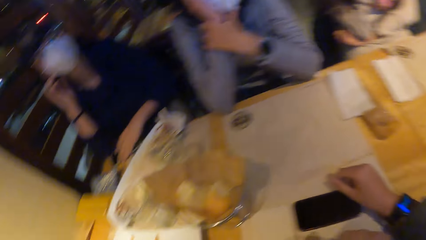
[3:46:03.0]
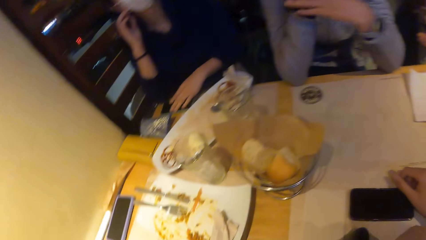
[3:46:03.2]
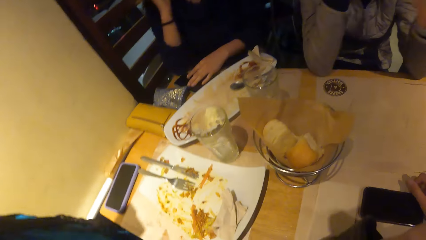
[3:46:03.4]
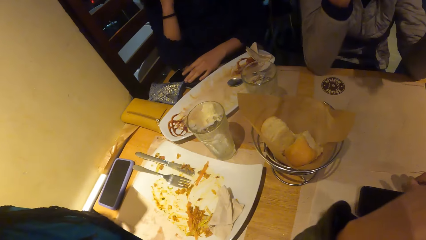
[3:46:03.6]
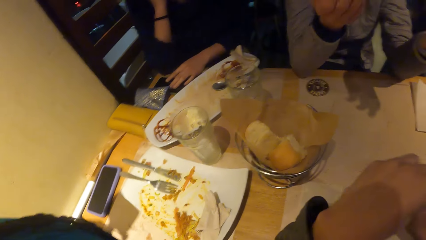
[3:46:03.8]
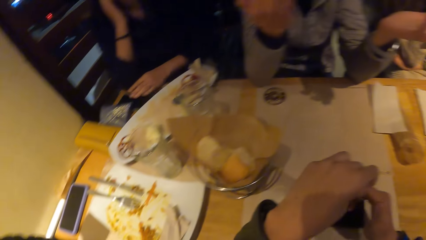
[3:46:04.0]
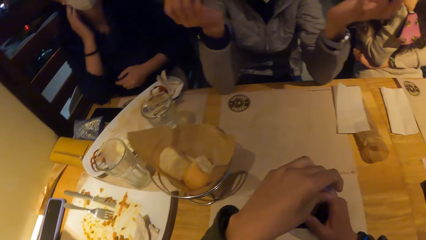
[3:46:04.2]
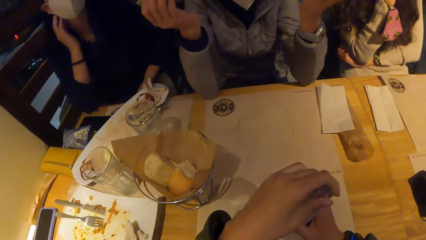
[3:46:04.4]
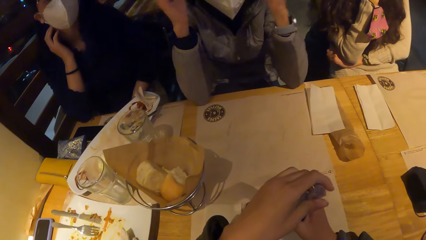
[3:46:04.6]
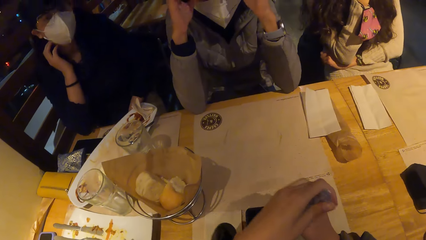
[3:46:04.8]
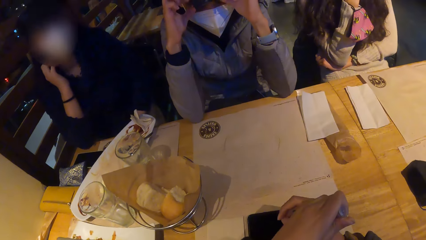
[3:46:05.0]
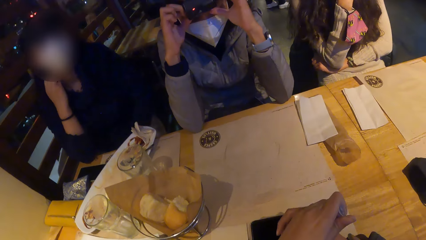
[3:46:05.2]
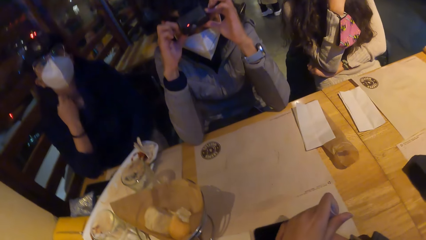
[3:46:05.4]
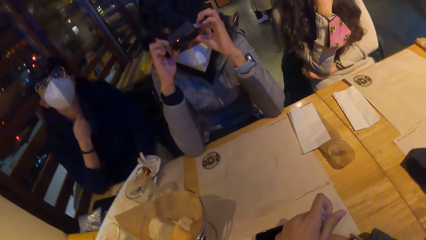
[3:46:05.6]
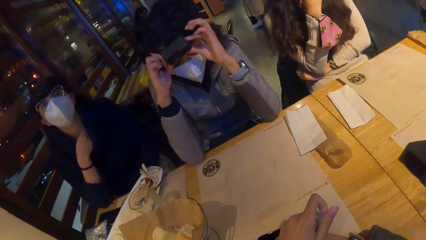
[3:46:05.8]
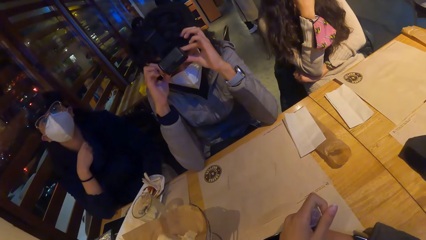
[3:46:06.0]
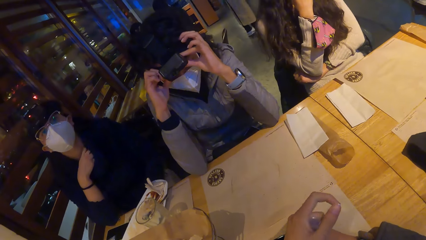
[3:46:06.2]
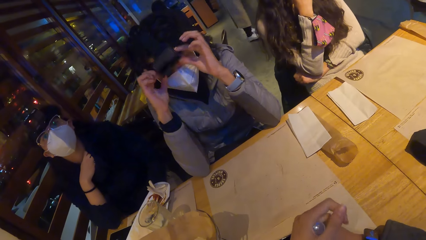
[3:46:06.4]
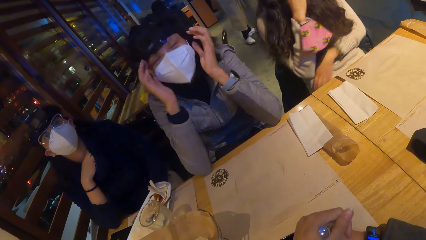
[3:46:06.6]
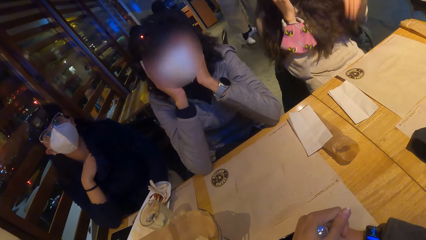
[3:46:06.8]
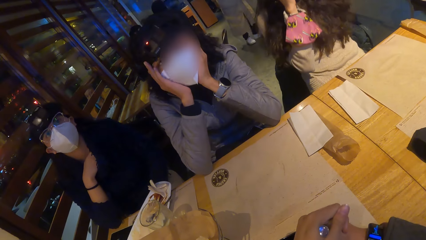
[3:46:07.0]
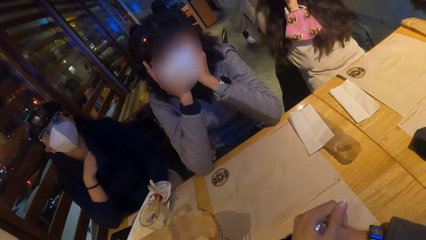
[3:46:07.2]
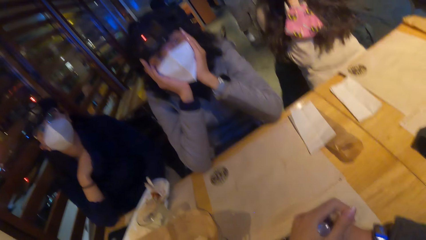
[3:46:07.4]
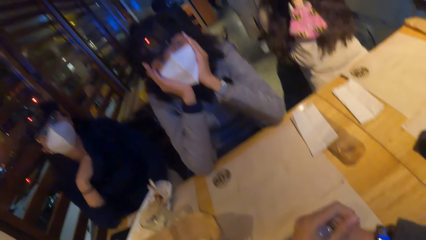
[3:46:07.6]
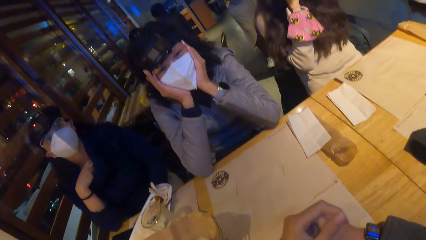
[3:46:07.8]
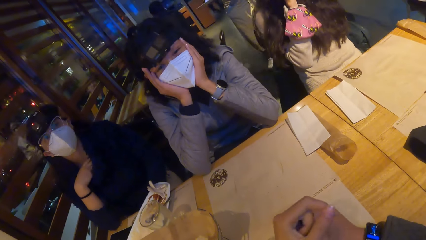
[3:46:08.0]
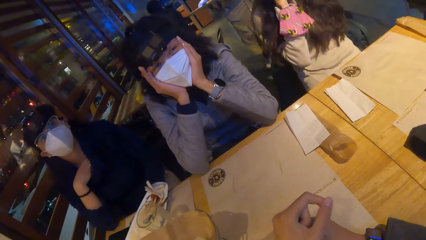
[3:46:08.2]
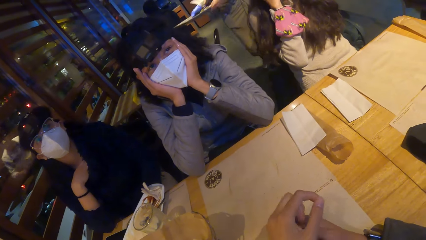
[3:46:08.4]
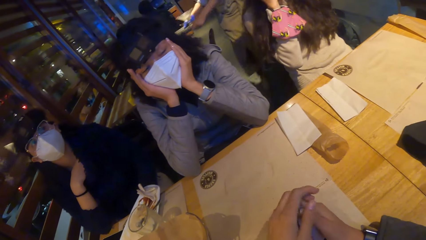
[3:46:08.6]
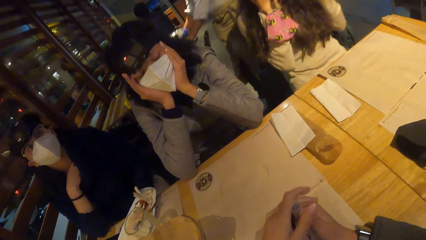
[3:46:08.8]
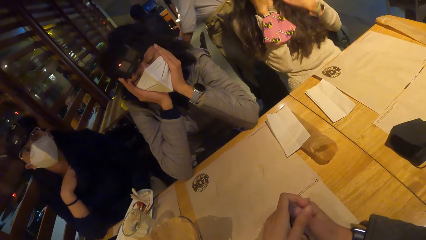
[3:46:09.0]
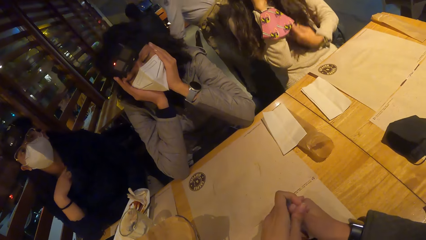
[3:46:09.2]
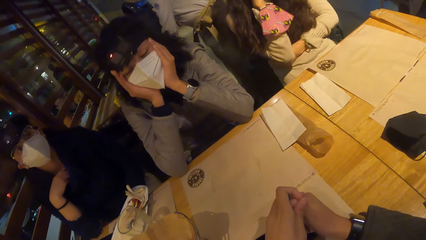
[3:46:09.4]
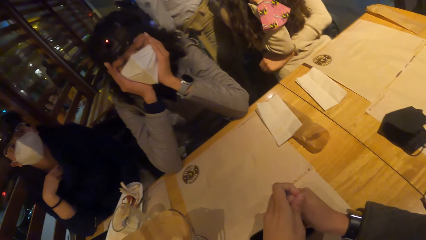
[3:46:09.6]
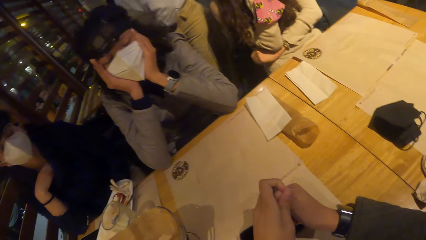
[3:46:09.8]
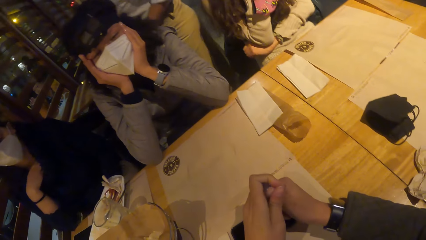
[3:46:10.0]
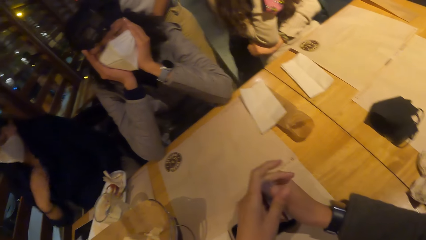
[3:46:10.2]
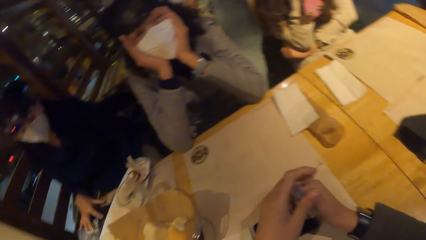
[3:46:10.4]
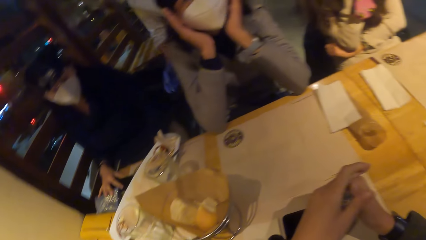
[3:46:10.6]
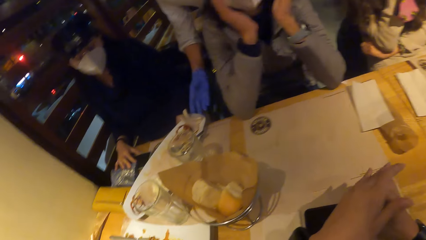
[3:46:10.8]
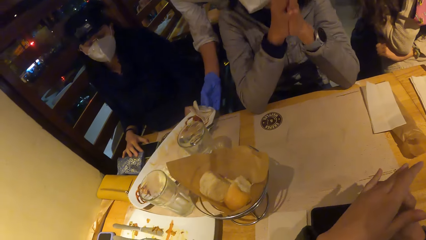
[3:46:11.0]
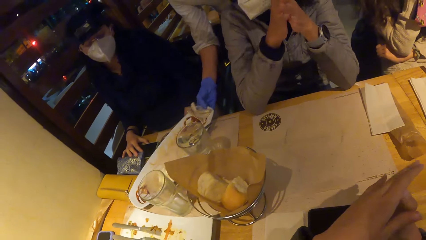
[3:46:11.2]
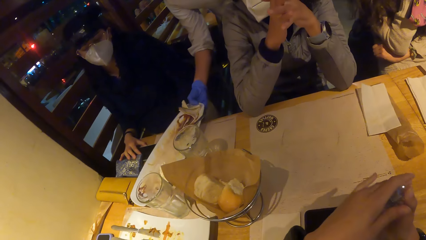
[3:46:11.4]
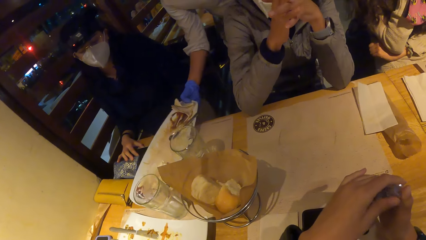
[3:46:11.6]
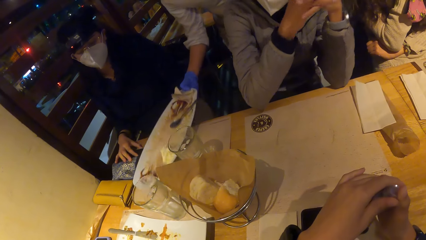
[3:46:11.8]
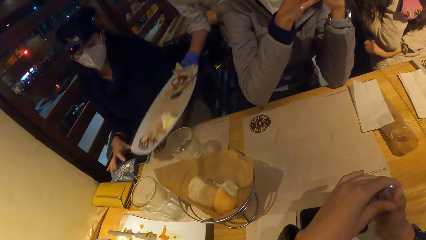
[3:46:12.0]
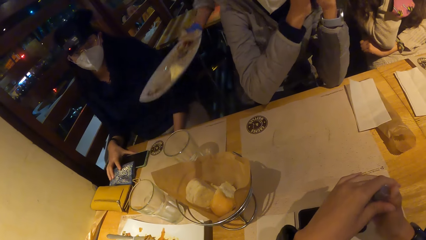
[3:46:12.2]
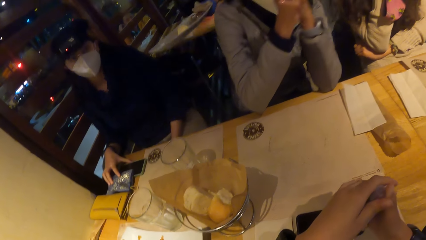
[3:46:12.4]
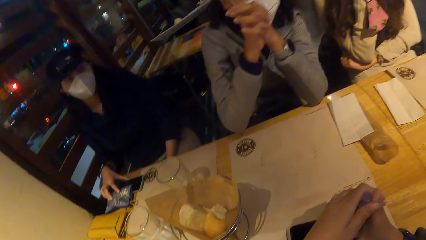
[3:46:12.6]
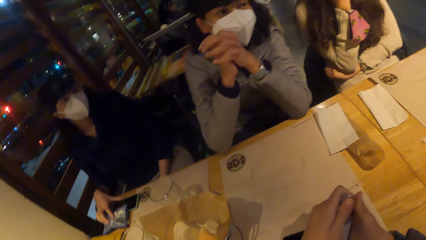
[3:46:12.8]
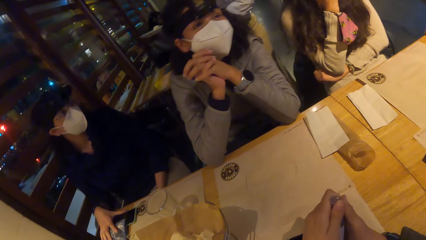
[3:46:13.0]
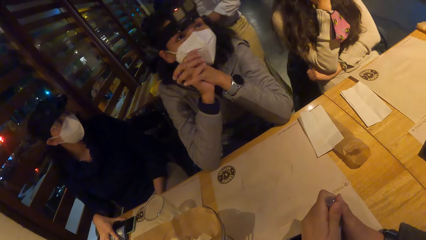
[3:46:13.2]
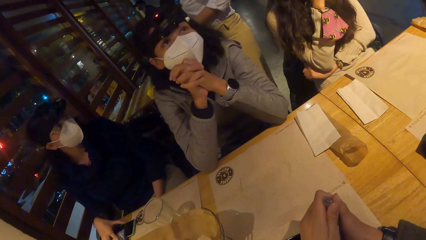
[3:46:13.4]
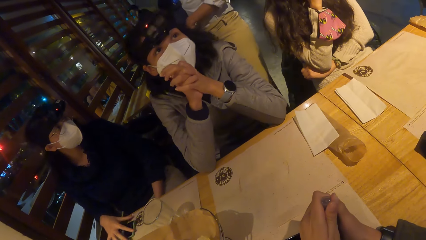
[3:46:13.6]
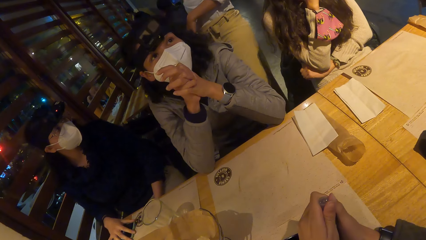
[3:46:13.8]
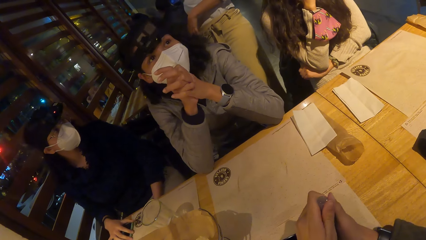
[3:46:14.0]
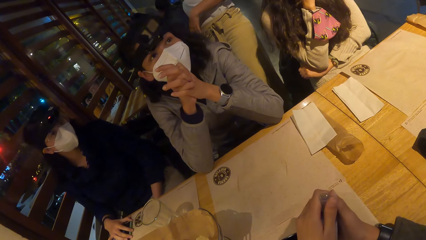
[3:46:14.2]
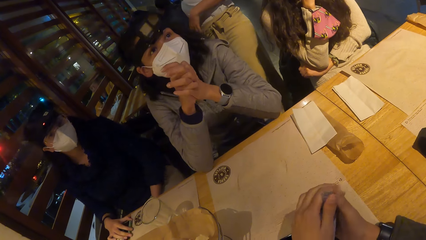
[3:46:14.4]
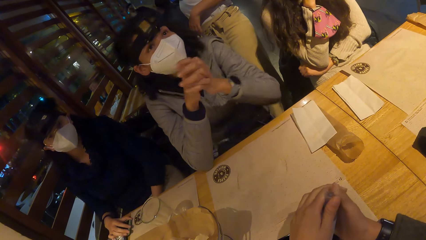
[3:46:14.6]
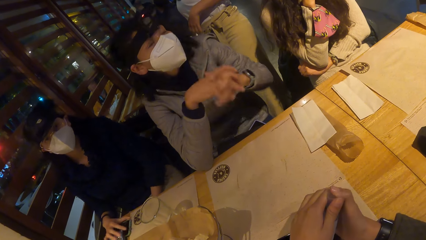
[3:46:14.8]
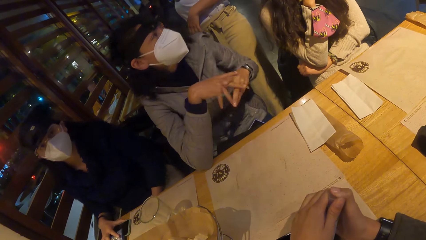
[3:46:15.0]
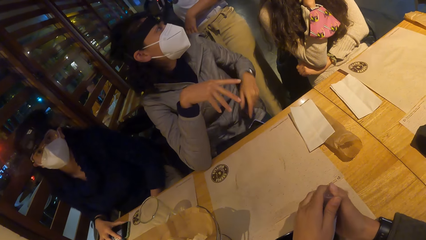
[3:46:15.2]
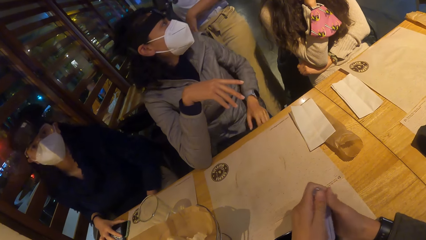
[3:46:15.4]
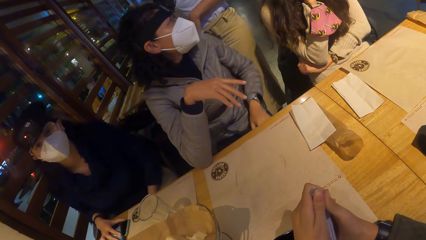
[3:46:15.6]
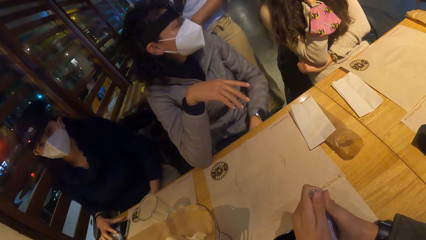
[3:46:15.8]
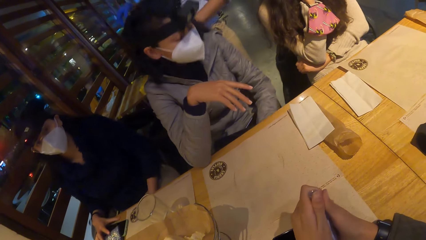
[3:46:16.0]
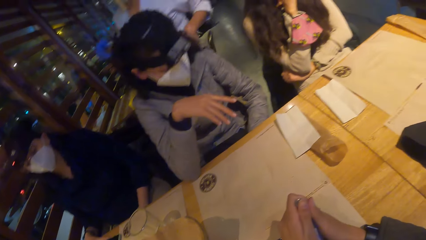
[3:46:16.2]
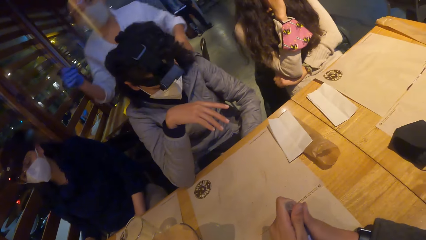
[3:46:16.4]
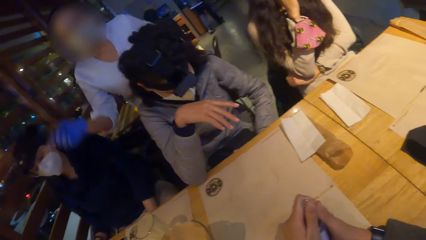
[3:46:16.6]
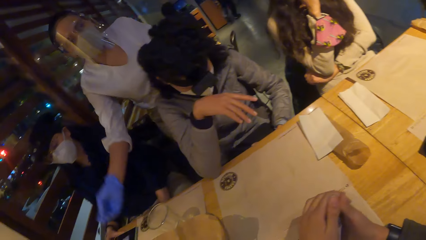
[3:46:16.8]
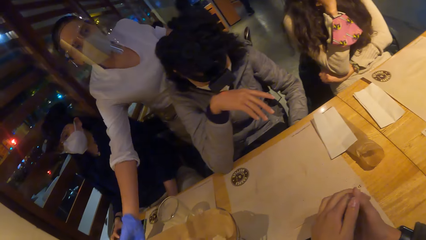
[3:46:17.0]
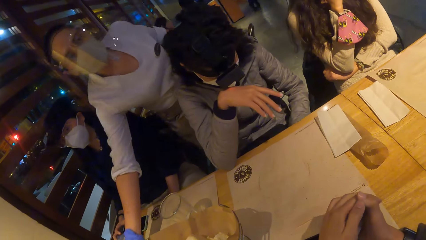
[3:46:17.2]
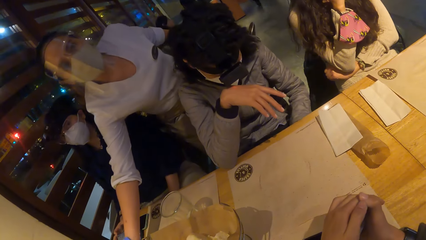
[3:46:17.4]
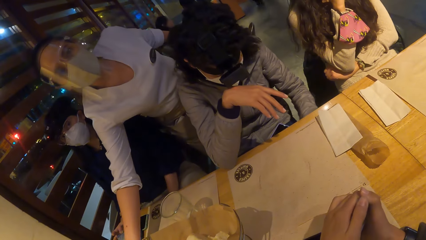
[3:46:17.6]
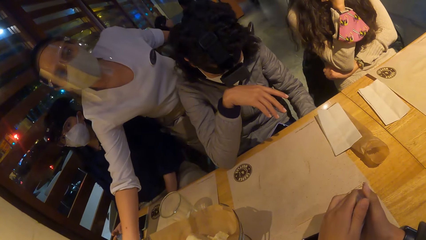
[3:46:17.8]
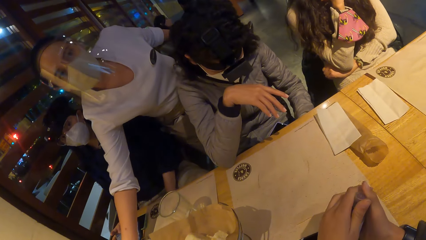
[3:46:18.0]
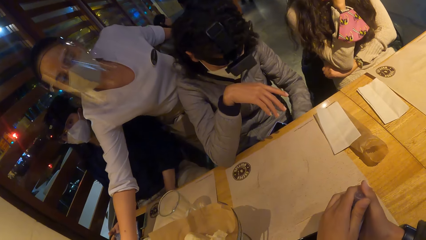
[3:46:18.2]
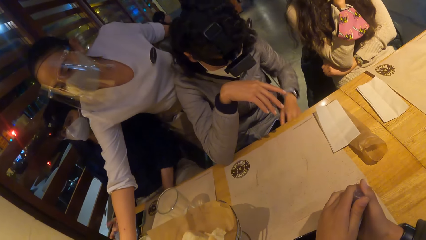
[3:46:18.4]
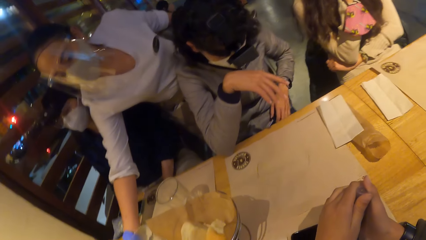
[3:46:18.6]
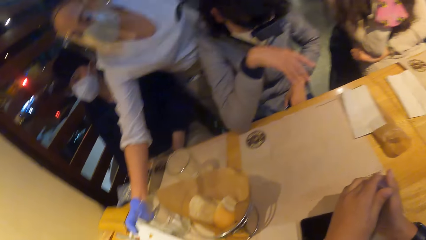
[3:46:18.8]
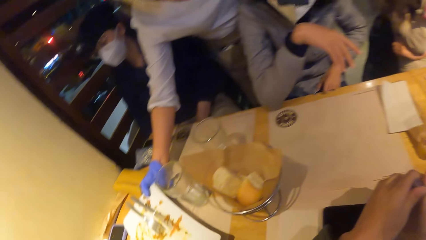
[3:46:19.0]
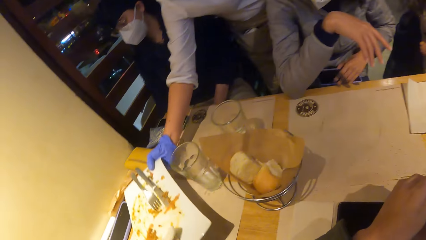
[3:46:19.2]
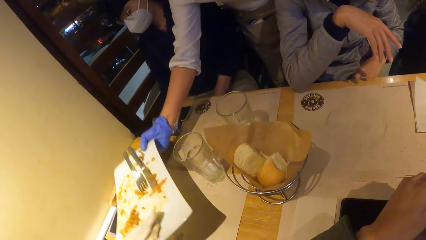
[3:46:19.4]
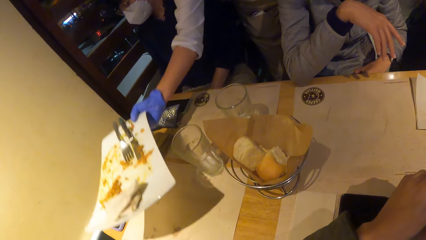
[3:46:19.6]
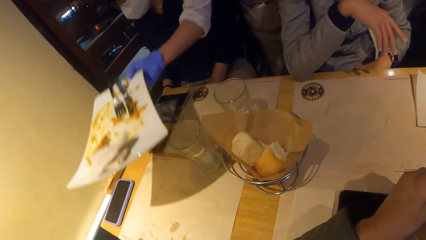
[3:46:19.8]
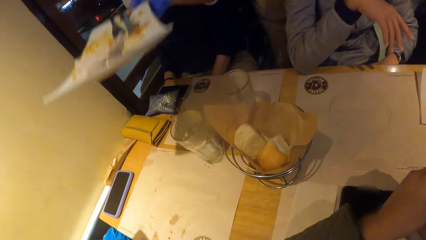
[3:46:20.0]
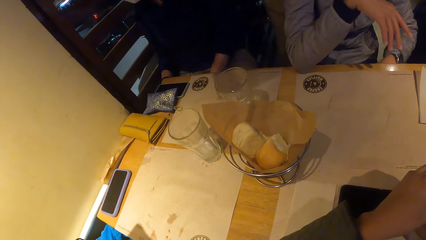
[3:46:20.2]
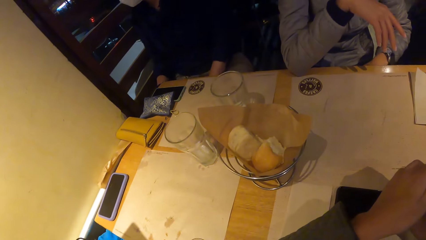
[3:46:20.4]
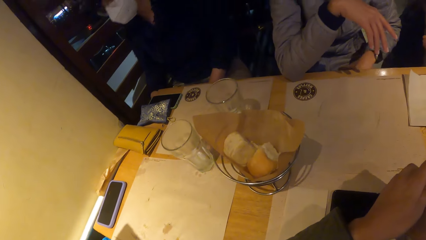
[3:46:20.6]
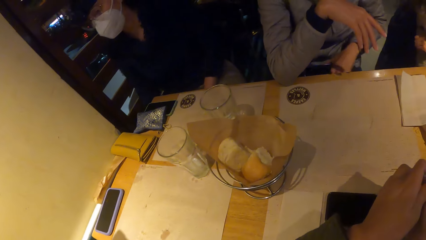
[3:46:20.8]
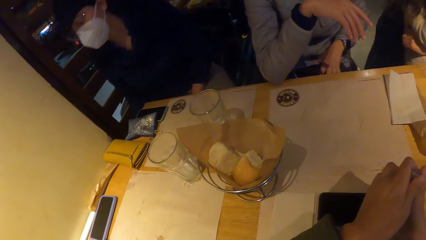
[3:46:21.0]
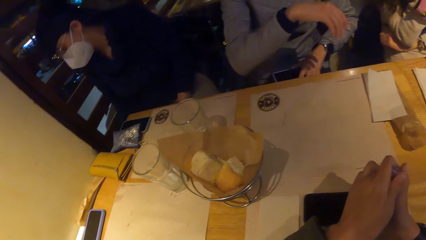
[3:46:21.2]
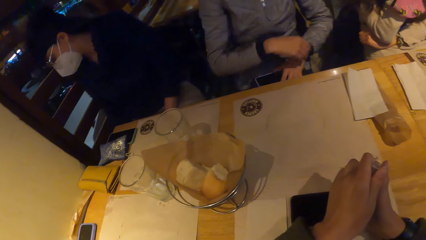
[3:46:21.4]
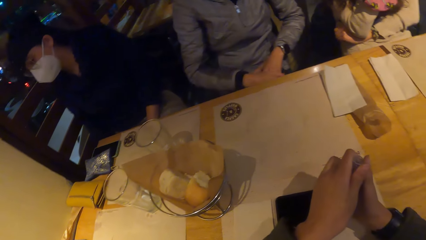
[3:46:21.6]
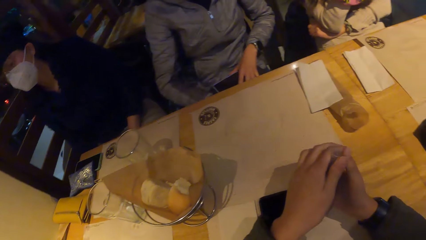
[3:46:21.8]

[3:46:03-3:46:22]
A woman moves the phone on a table with her left hand. The camera wearer holds a bottle of hand sanitizer with both hands. Another woman adjusts a head camera on her head with both hands. A waiter holds a plate with both hands. The waiter places the plate on the table with both hands. The waiter takes the plate from the table with her right hand. The waiter places the plate on the table with both hands. The other woman adjusts a purse on her thigh with her left hand and adjusts the phone on her thigh with her left hand. The waiter takes the plate from the table with her right hand.
